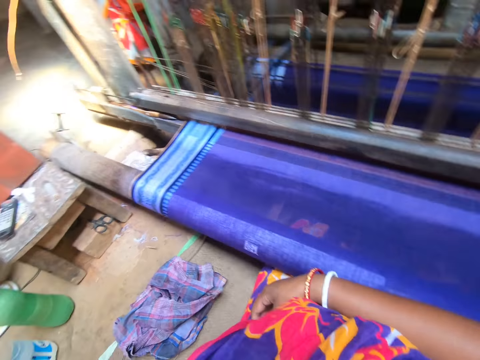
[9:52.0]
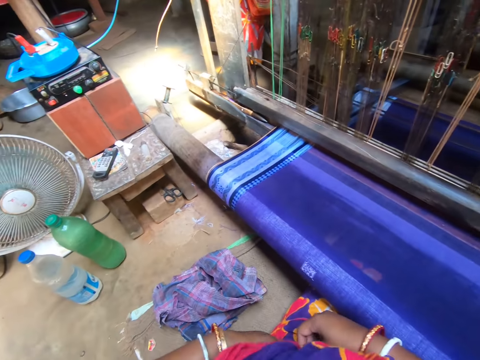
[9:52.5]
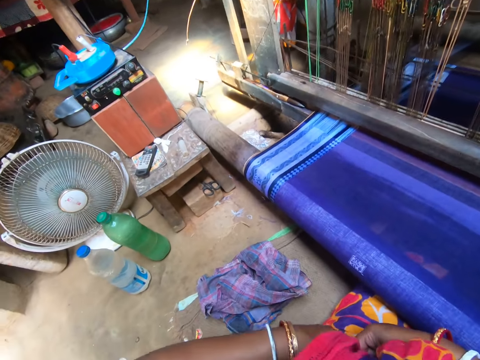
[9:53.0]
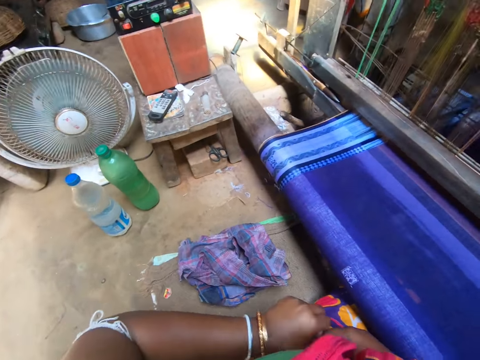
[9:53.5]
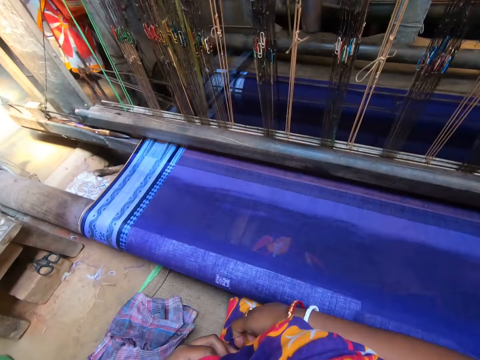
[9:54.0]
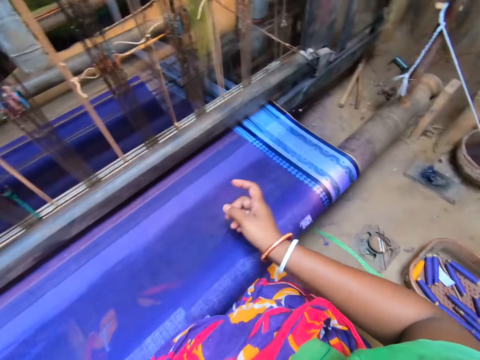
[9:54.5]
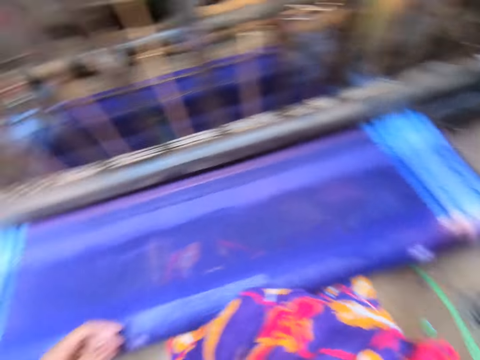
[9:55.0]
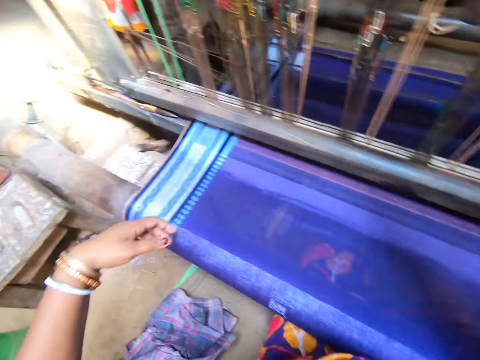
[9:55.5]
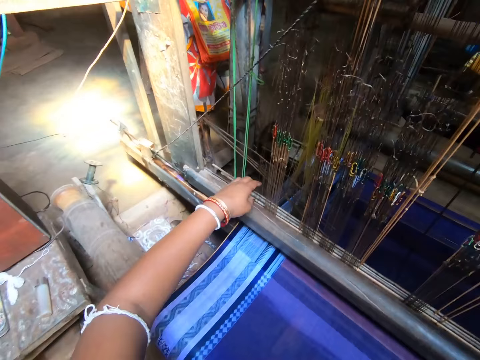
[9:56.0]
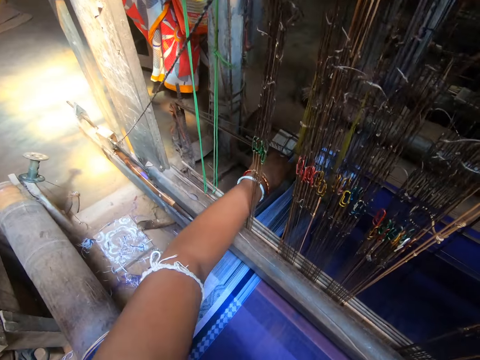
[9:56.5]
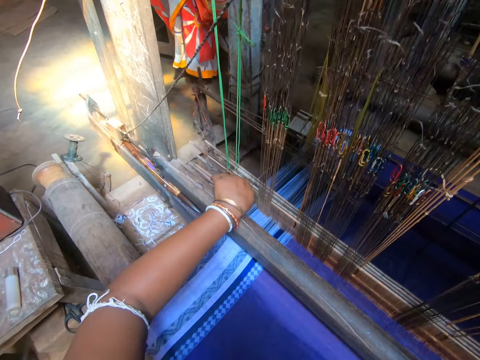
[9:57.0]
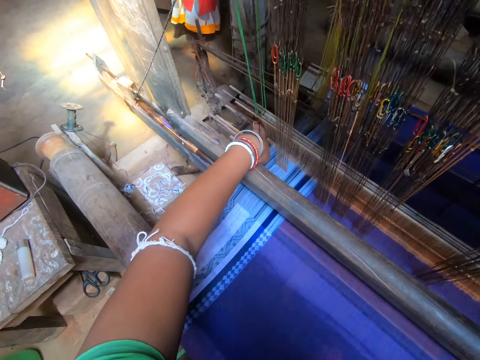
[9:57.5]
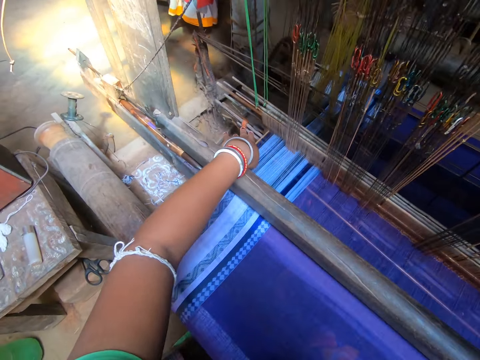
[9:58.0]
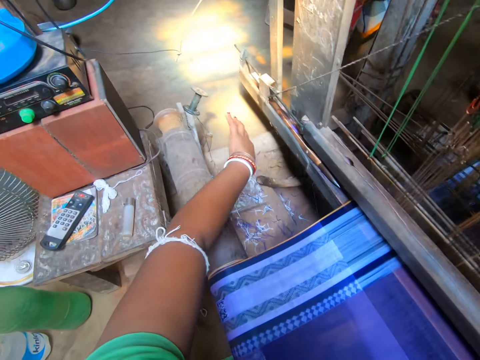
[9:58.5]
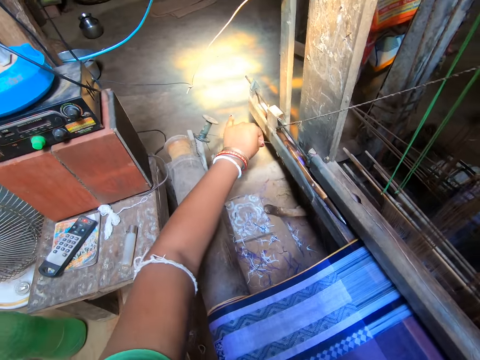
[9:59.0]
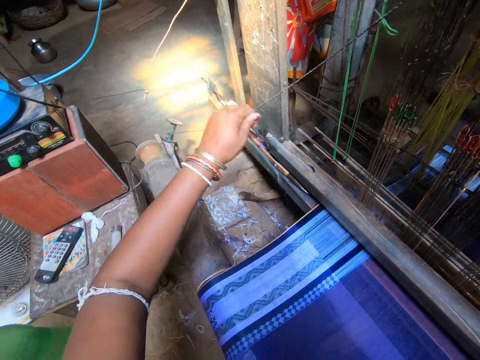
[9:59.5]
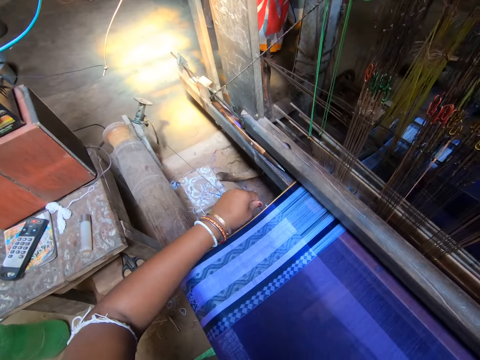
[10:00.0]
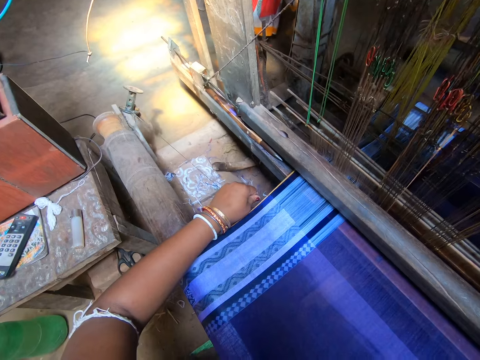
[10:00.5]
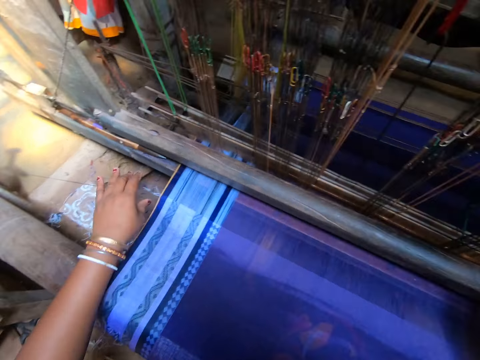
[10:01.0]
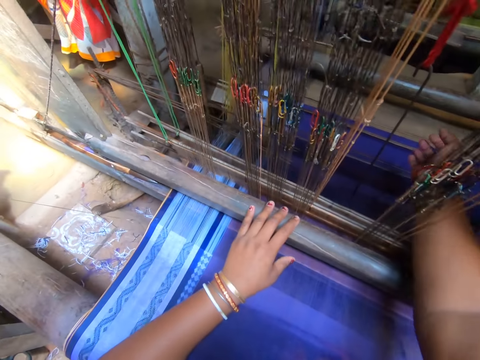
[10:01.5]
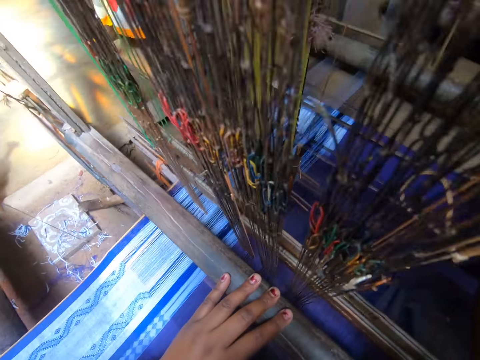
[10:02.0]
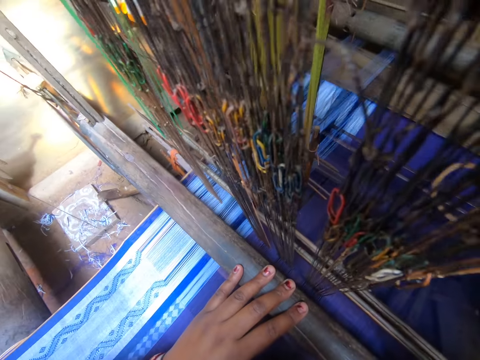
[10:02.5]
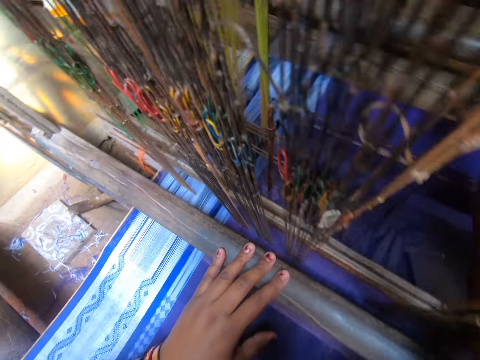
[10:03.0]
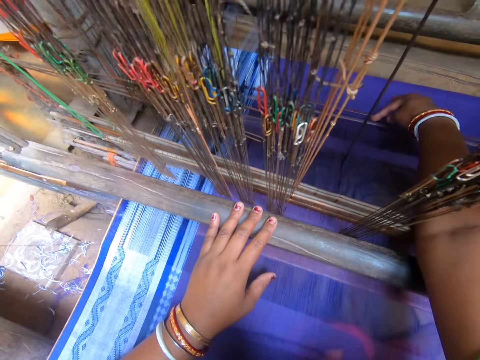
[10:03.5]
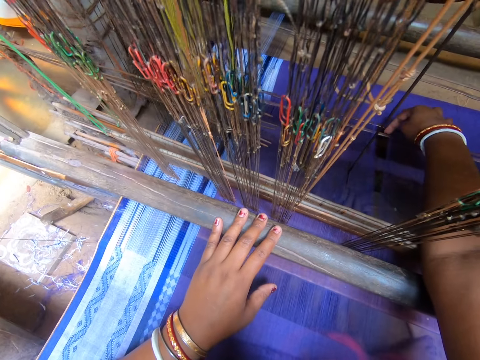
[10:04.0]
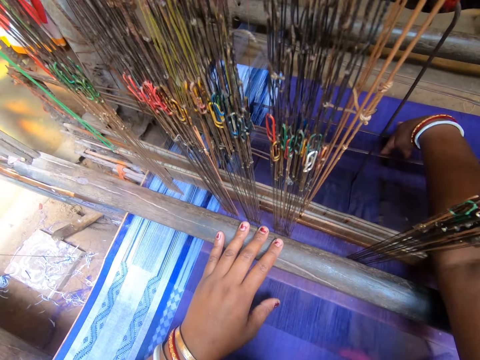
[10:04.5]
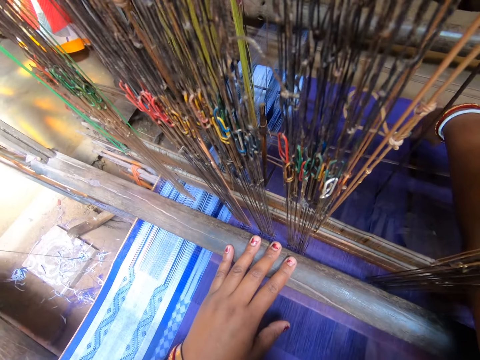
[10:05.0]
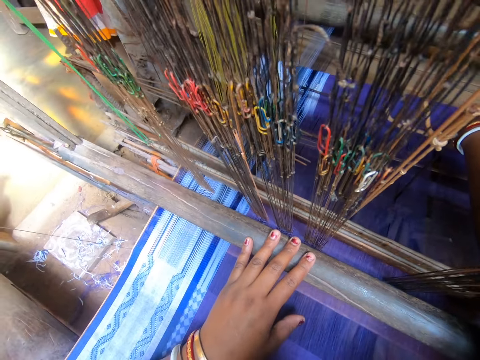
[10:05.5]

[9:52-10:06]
The camera wearer looks around the textile plotter. She adjusts the handloom with her left hand. She pushes something with her left hand. She adjusts a wood on the fabric. She connects a thread to the fabric on the handloom with her left hand. She pulls a string with her left hand. She hooks the string on the fabric. She adjusts some heald wires of the handloom with her right hand.

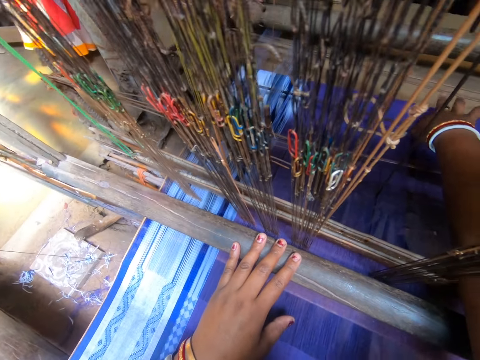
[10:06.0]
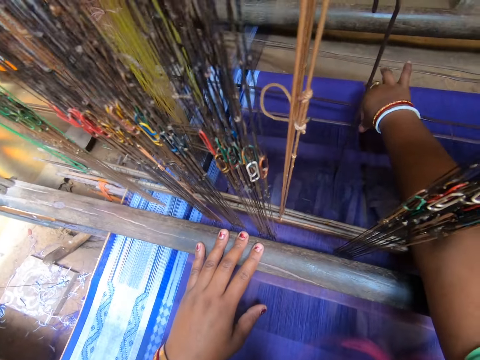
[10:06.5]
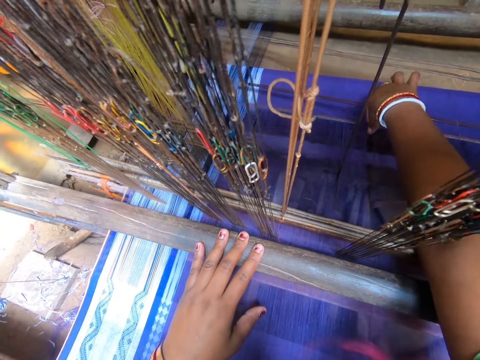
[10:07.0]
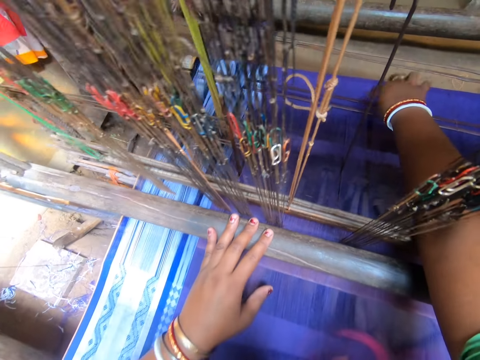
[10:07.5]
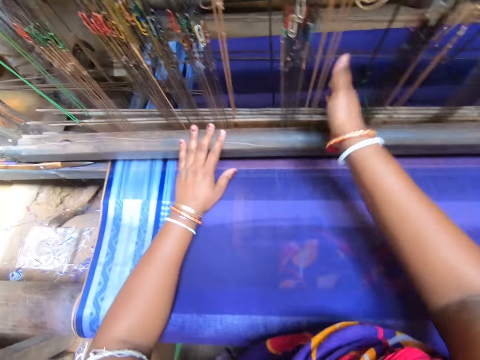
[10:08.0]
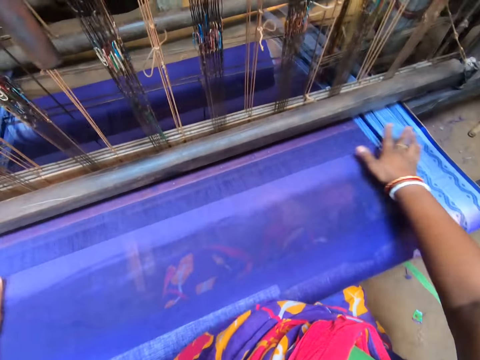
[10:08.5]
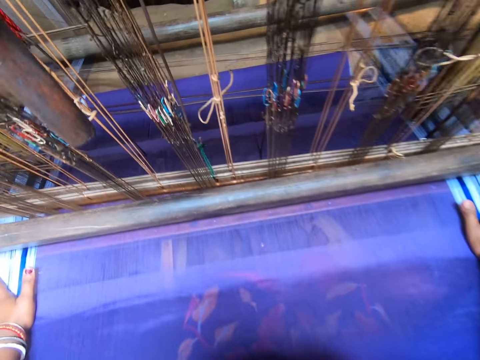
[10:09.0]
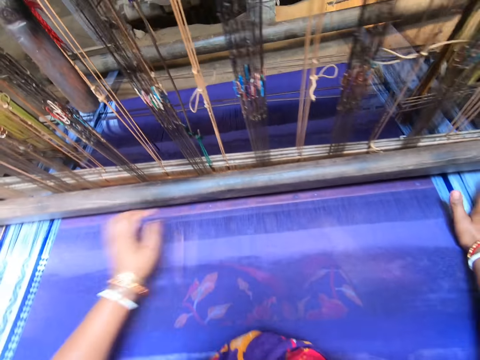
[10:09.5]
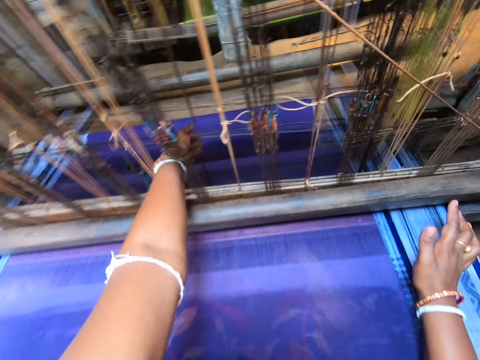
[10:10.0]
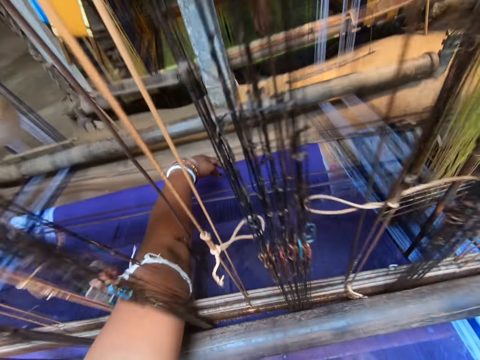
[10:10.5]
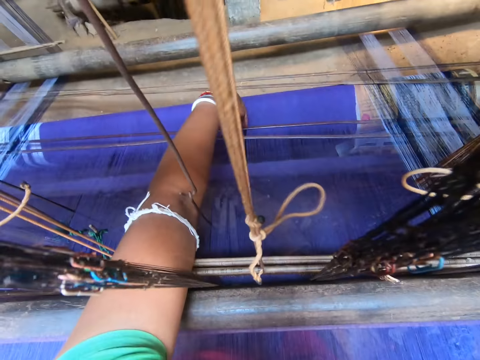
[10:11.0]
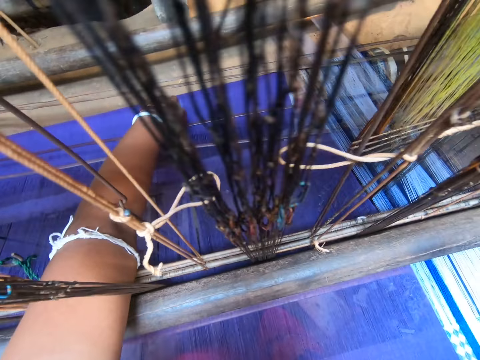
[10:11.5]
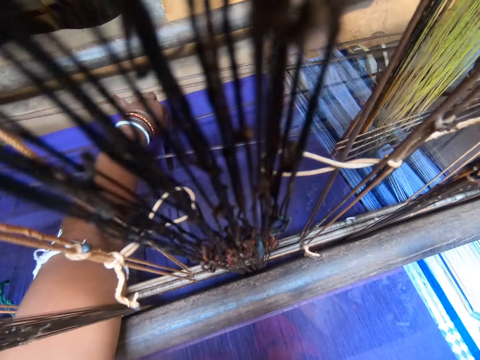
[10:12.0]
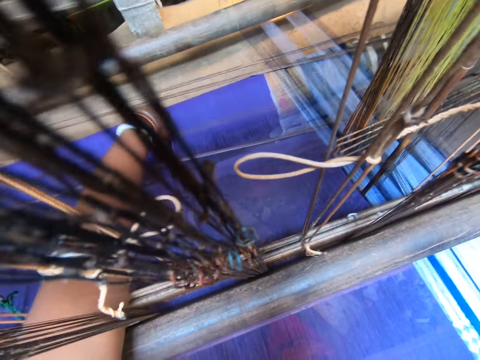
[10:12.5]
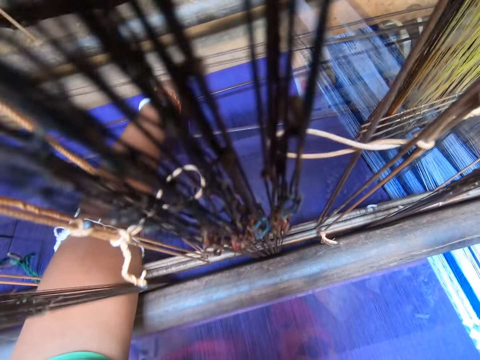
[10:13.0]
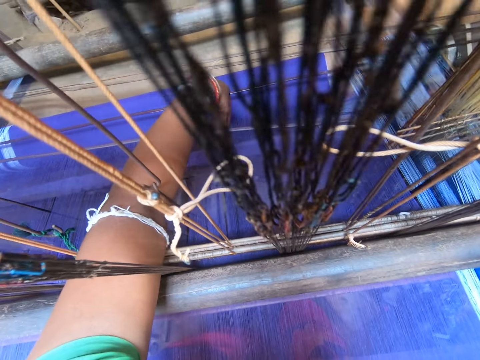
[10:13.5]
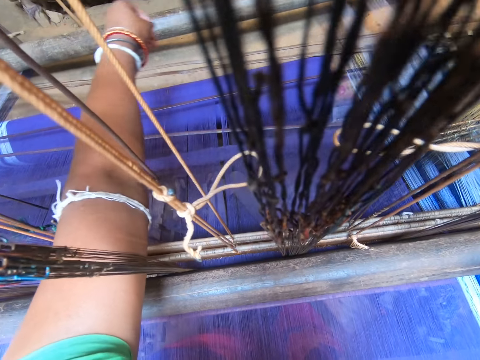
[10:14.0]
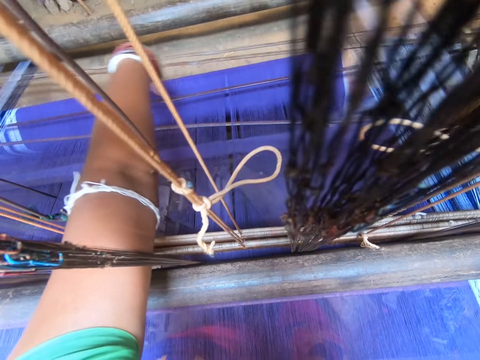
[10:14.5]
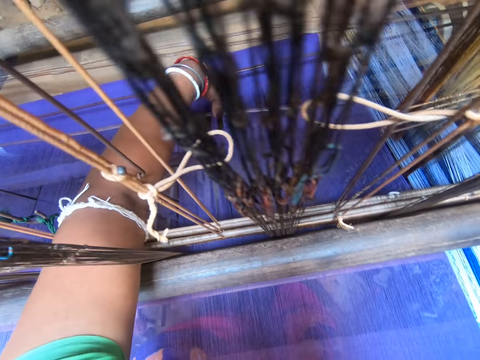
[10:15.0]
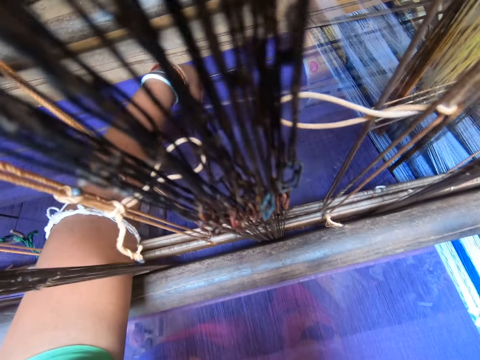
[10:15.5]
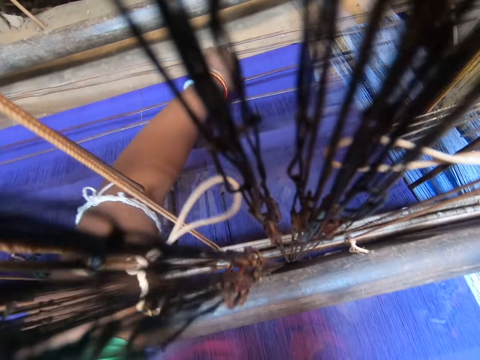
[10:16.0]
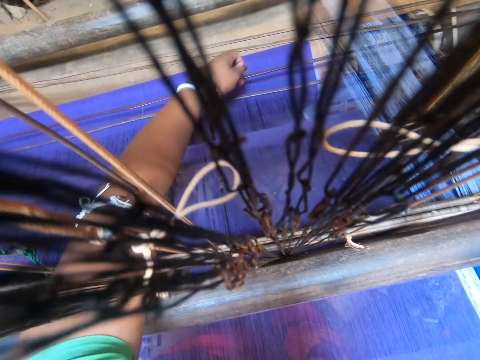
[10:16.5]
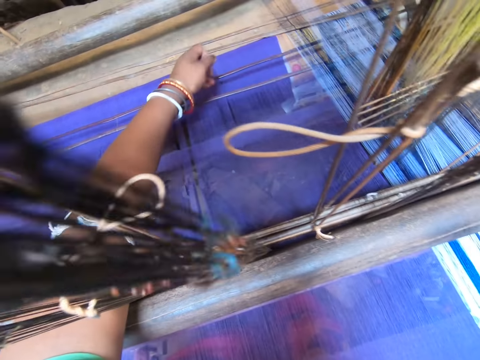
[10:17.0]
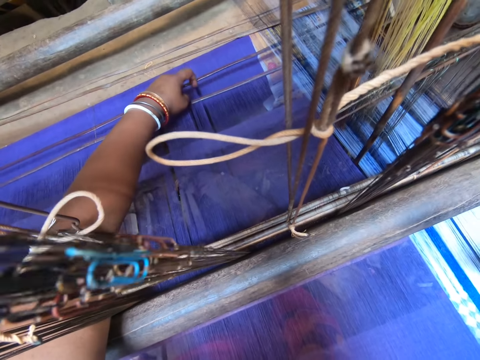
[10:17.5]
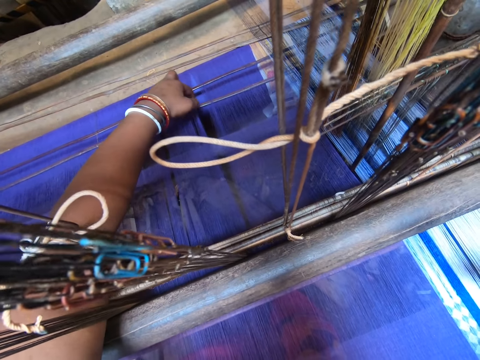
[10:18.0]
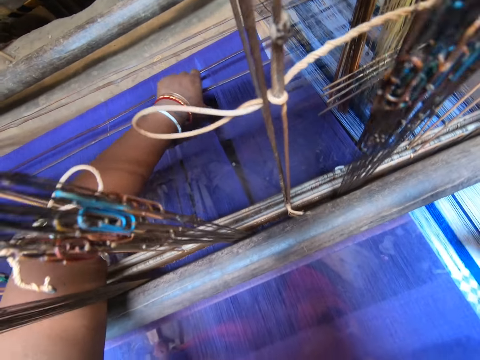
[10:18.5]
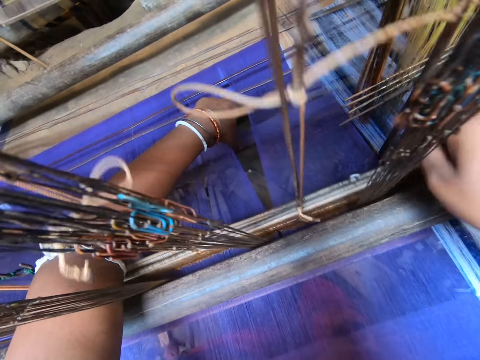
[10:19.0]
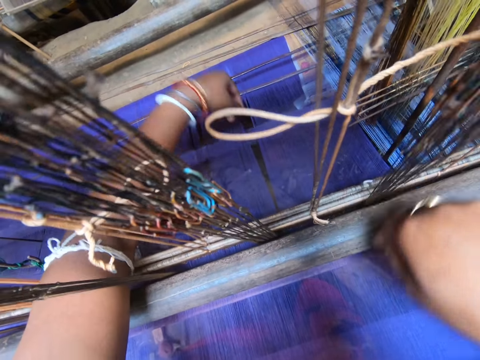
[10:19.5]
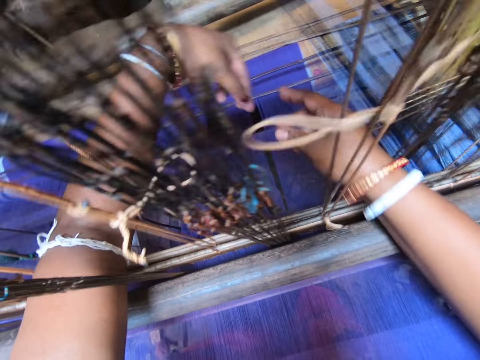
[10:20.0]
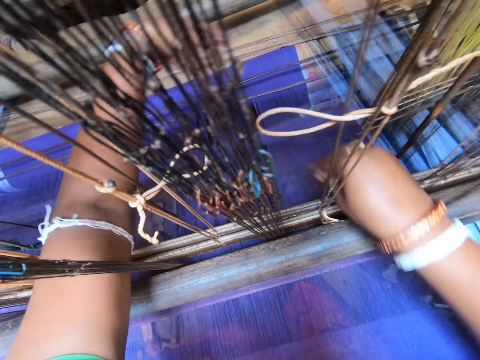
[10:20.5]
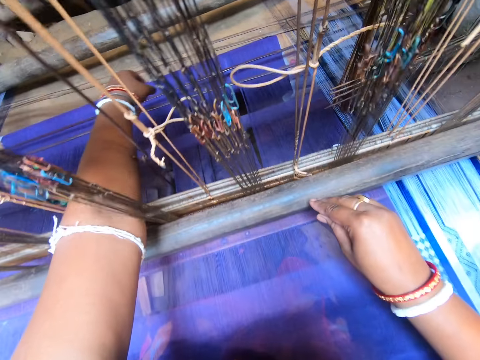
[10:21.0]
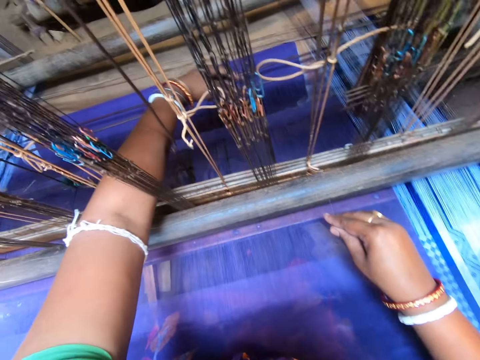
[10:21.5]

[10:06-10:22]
The camera wearer examines the handloom with both hands. She straightens the fabric with both hands. She adjusts some heald wires of the handloom or textile plotter with her left hand. She picks up a thread from the handloom with her left hand and passes the thread from her left hand to her right hand.
